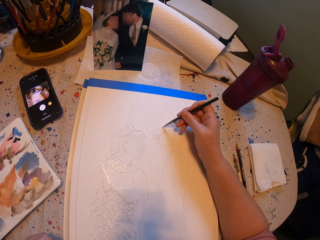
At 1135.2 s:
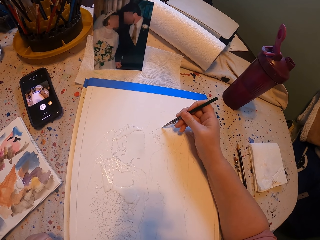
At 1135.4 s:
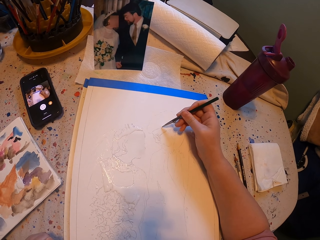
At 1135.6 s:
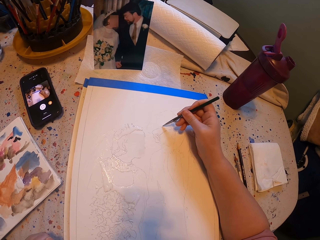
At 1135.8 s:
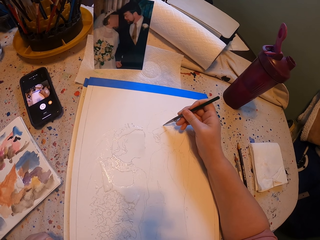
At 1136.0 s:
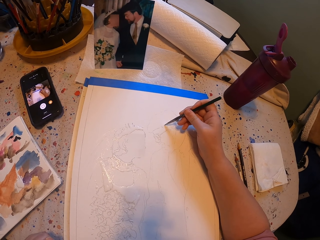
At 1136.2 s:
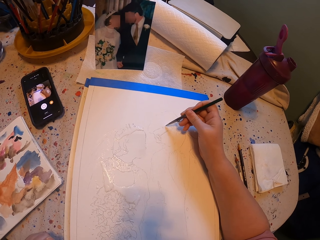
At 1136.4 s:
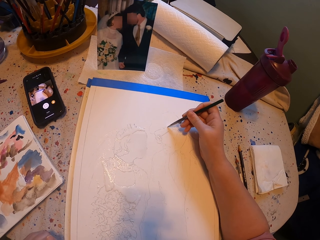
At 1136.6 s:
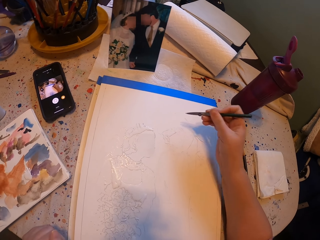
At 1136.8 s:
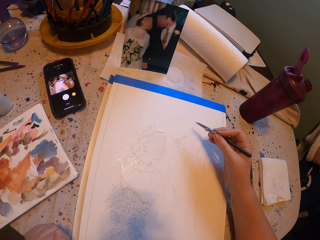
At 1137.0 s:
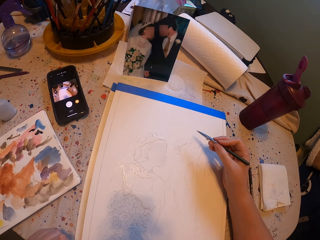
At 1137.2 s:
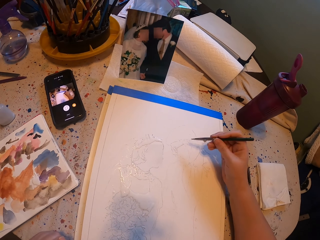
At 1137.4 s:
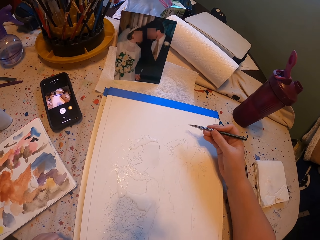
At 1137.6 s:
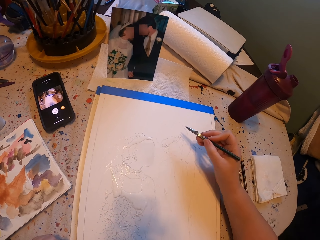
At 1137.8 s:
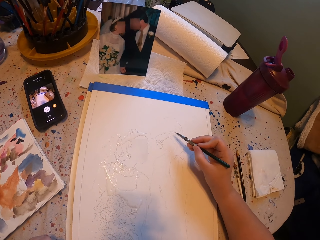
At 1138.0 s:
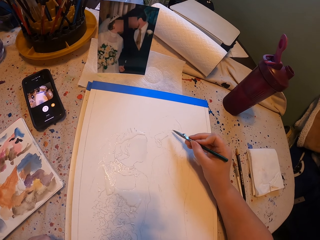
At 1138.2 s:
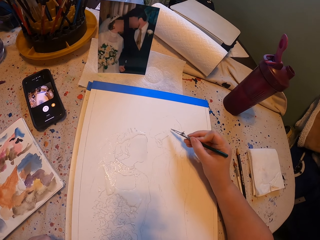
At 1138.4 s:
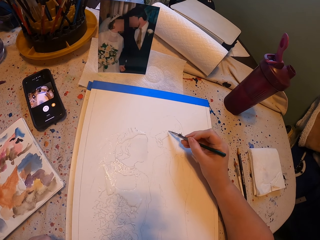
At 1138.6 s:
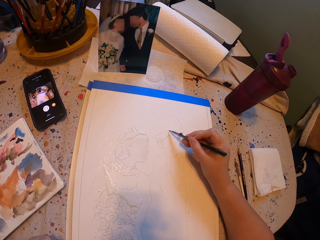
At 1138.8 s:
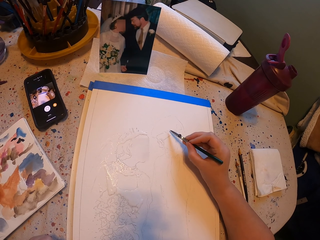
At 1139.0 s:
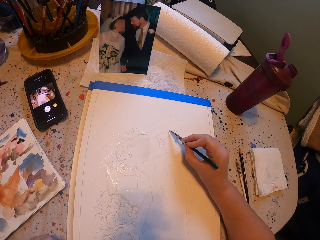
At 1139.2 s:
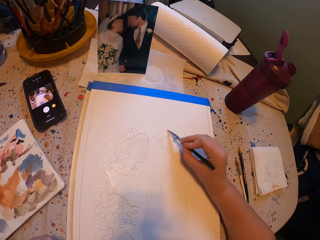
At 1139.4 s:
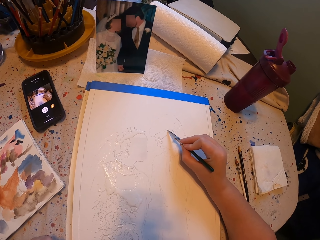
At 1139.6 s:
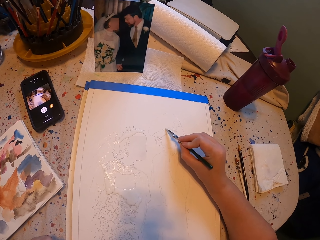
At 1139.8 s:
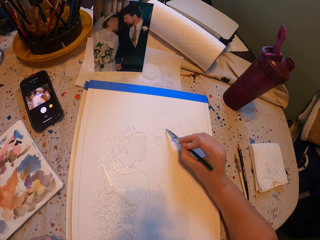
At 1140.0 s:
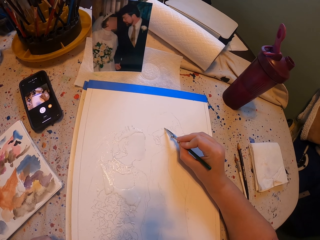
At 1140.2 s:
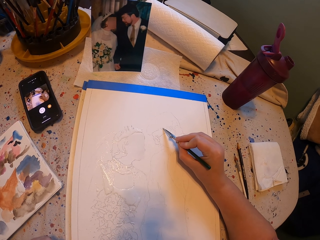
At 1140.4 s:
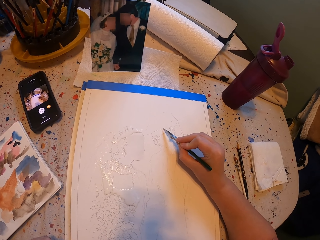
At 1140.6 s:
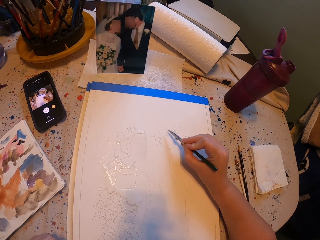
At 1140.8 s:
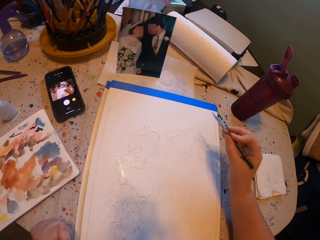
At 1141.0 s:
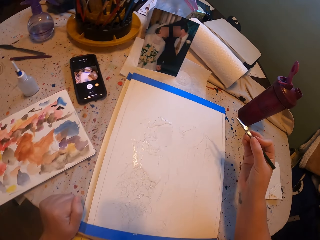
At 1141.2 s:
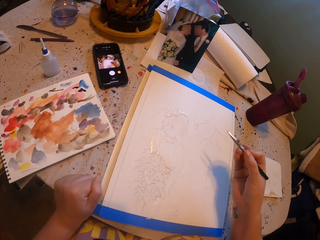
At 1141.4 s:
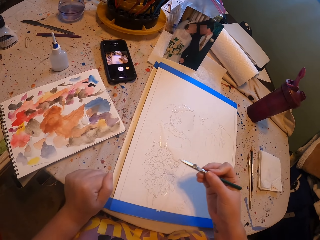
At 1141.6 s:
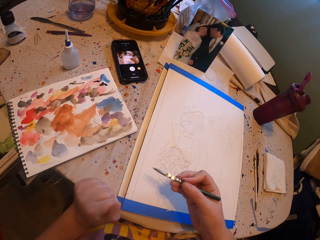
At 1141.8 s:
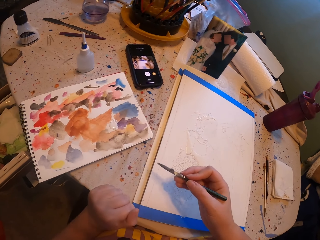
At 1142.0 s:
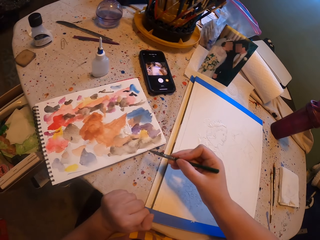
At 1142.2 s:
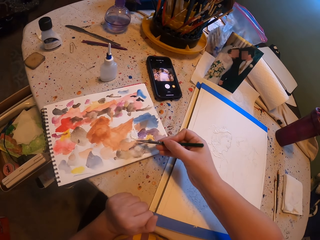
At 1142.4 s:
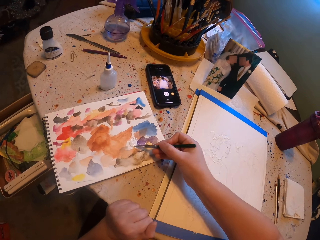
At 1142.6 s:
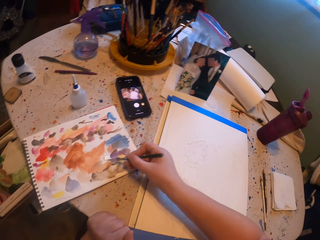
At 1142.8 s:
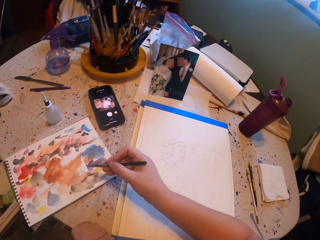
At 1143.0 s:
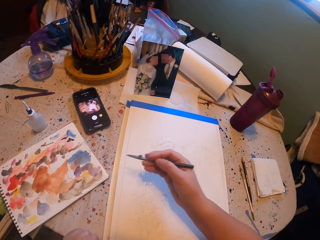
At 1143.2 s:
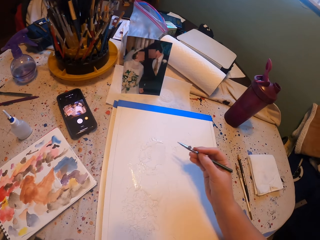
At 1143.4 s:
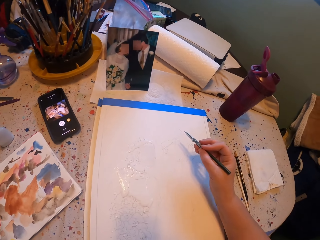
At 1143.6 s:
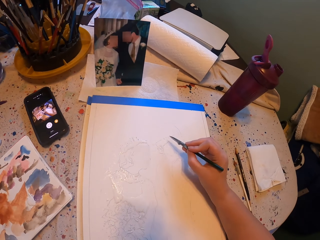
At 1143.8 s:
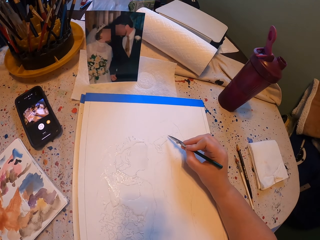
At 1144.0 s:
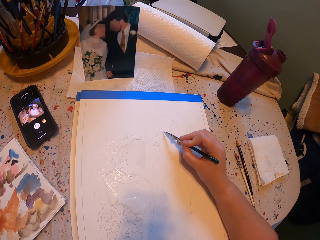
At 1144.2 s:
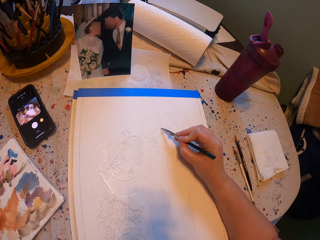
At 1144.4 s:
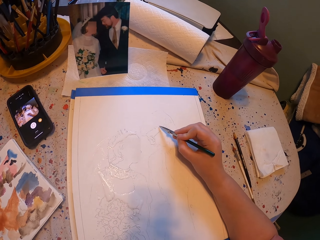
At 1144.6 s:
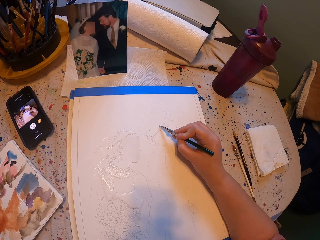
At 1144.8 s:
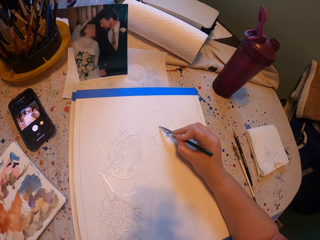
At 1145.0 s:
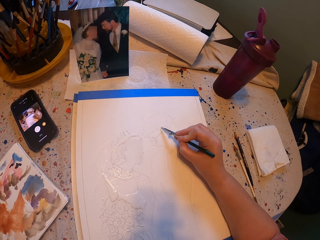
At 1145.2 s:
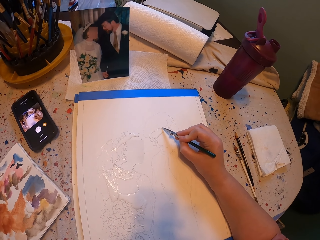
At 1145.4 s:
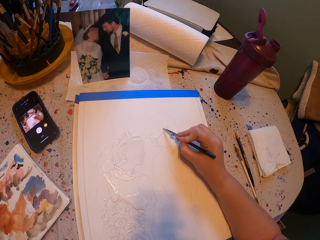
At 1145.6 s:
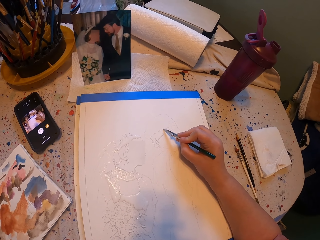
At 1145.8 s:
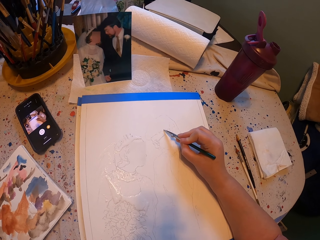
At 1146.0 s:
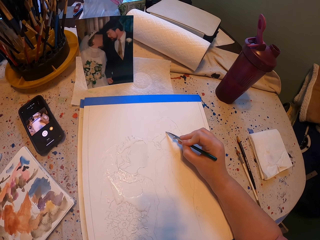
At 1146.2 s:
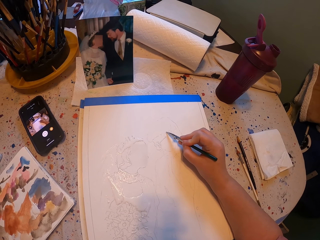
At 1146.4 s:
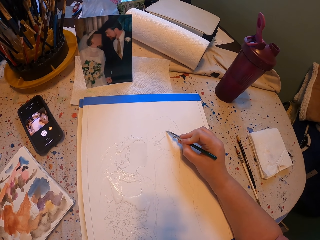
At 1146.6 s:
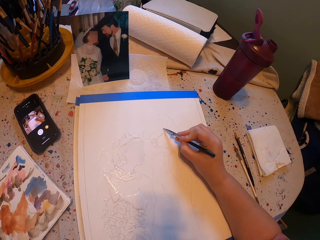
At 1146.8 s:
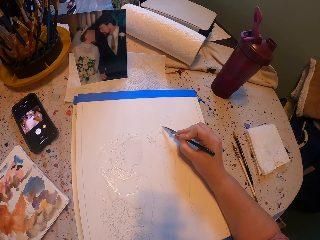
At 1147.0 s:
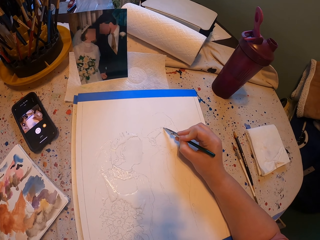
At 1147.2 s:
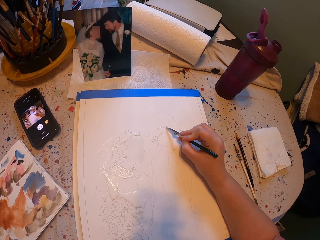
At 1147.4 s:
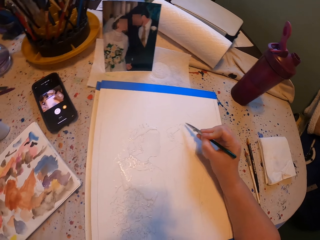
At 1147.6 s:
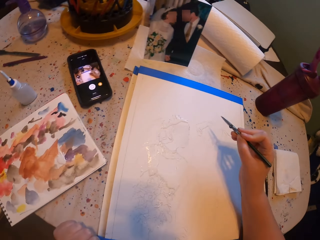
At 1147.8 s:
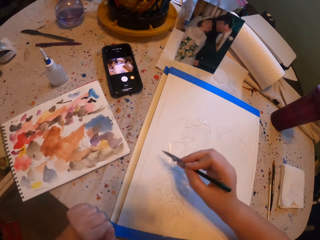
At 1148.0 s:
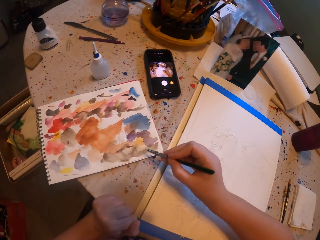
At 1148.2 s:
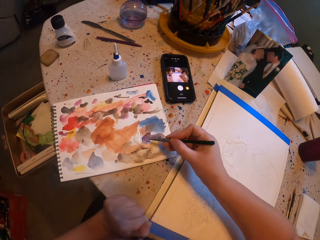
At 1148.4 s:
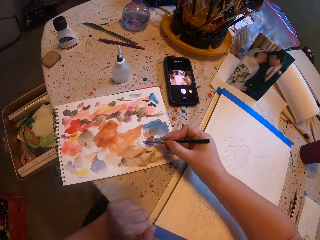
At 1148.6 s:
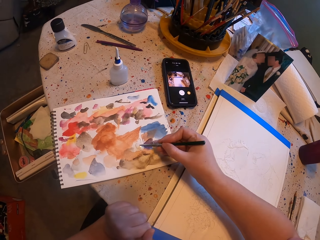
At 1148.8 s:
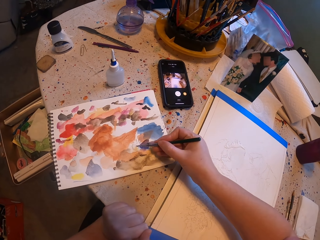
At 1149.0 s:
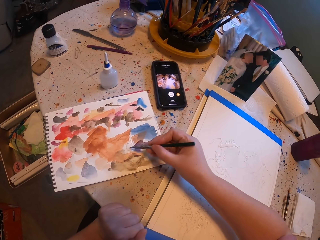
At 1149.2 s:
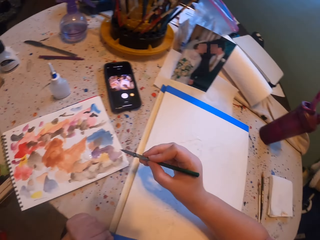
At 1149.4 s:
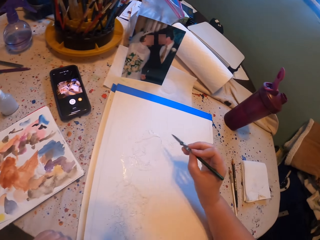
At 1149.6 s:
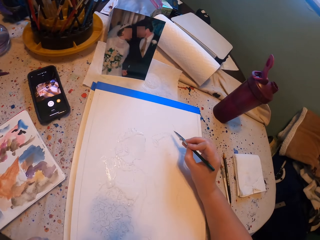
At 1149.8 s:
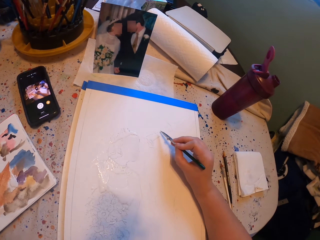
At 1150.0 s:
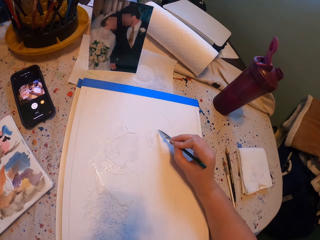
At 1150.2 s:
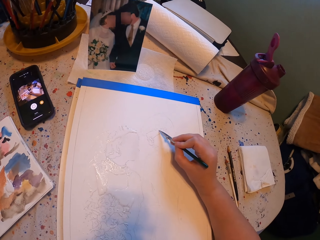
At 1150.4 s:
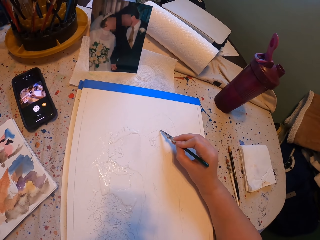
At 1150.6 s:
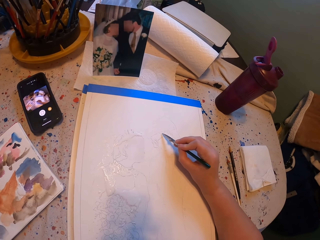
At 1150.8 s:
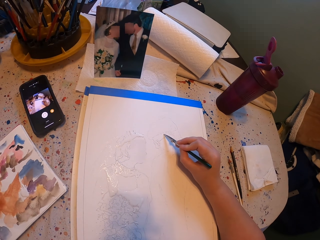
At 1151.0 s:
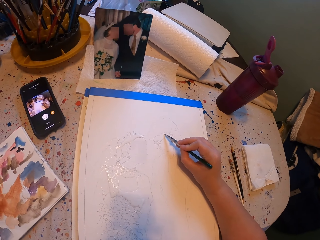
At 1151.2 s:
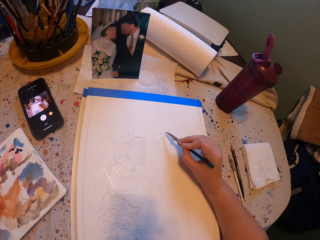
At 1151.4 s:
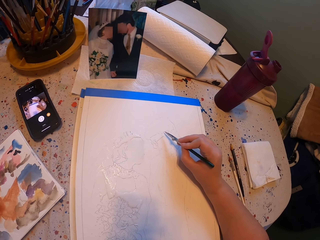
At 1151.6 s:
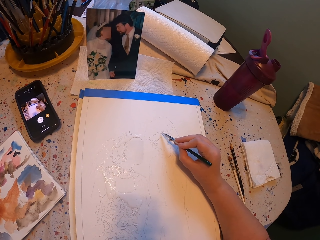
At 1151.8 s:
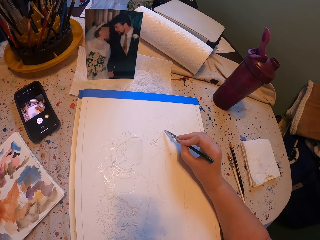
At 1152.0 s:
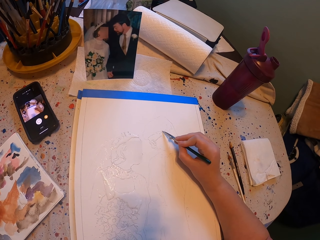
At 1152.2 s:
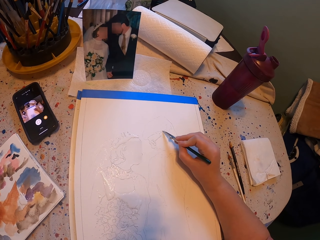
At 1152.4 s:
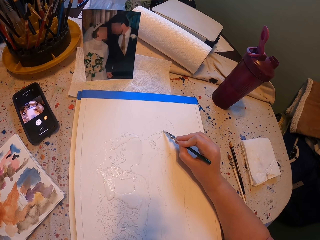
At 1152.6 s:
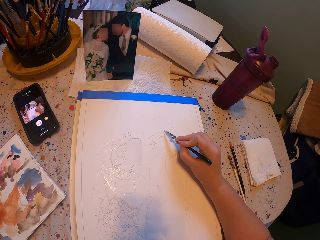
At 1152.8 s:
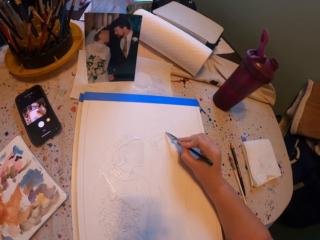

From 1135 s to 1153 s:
The camera wearer dips the paintpen into the paint. They rub the pen brush on the ink paper. They paint a picture with the pen brush on the paper. They rub the pen brush on the ink paper. They dip the paintpen into the paint. They paint a picture with the pen brush on the paper.

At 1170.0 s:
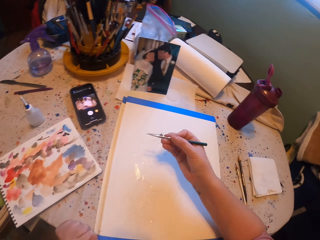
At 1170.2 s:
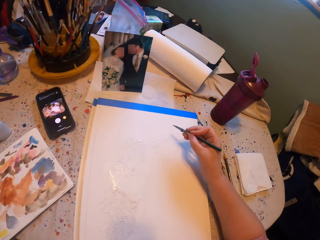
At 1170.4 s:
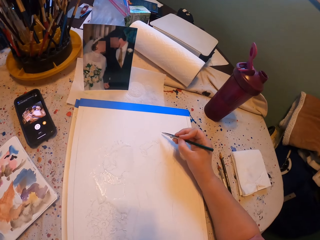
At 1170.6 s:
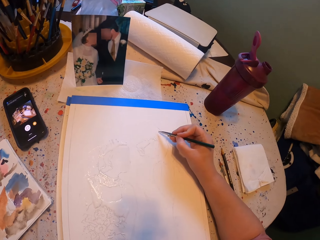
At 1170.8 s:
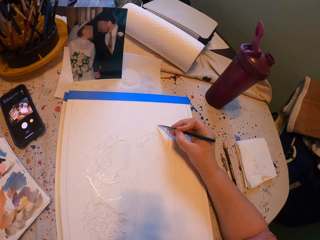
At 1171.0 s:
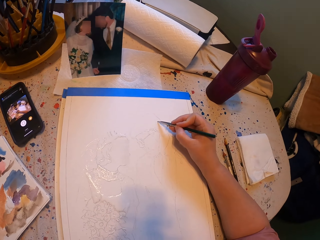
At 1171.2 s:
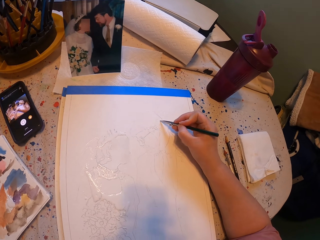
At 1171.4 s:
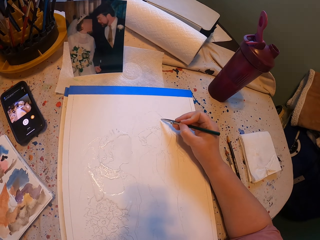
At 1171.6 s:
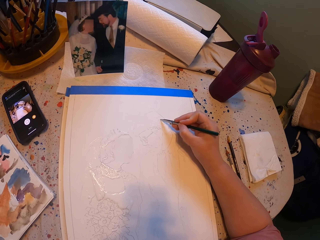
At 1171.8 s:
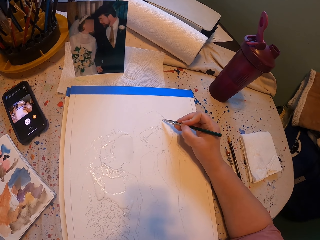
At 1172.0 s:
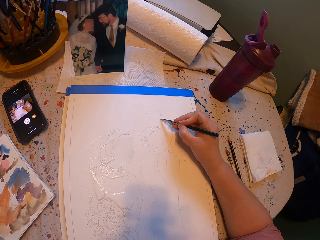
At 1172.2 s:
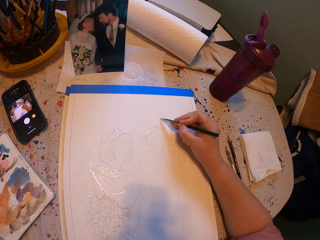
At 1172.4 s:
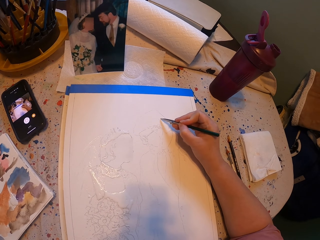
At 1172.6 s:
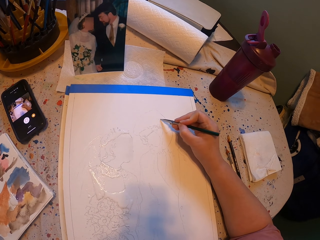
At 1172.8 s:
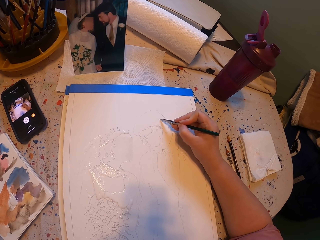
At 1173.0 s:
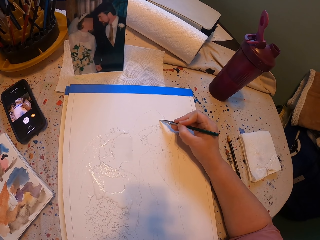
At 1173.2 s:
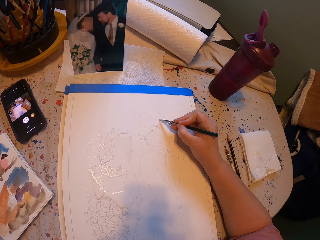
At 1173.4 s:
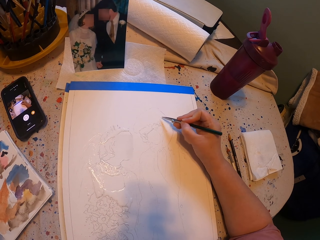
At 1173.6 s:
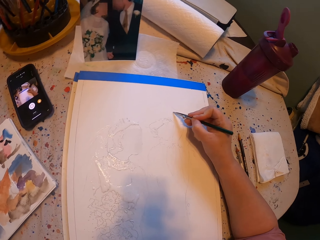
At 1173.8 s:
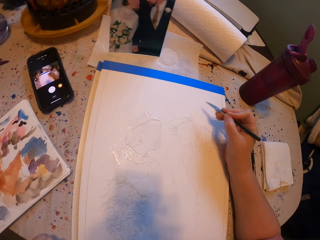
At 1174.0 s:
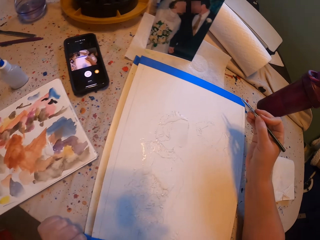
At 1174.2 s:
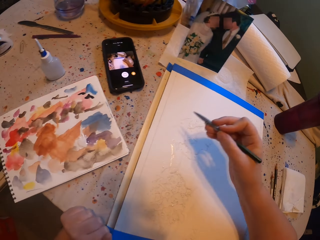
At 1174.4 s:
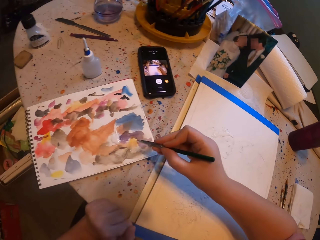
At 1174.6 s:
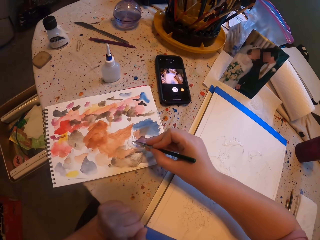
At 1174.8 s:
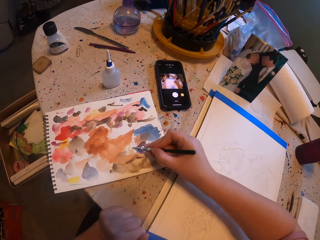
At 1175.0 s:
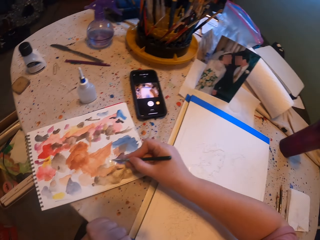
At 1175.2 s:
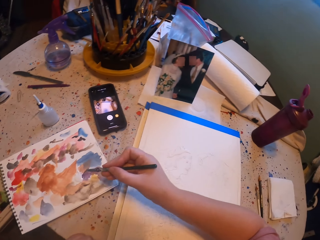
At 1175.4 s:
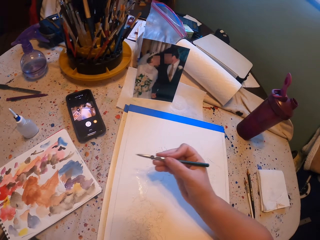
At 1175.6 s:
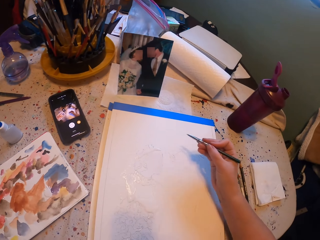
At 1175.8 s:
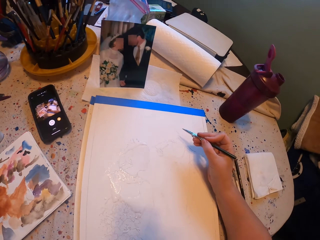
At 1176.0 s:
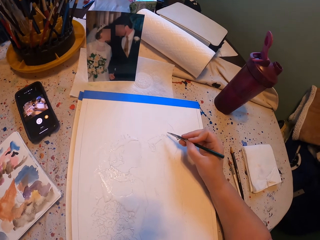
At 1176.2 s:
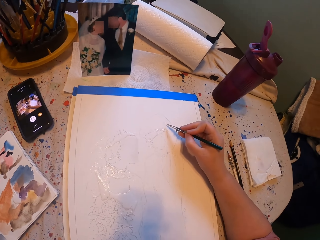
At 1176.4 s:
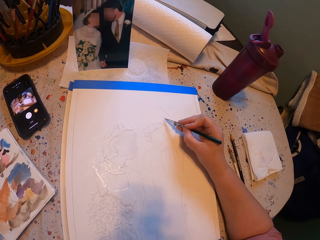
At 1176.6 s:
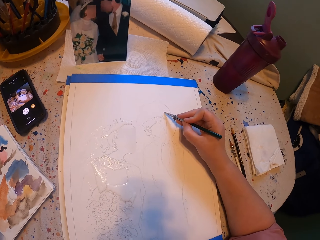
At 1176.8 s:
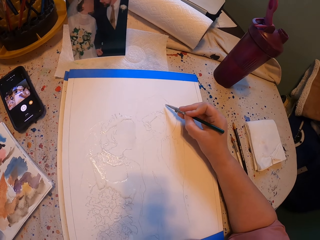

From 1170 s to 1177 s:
The camera wearer dips the paintpen into the paint. They rub the pen brush on the ink paper. They paint a picture with the pen brush on the paper. They rub the pen brush on the ink paper. They dip the paintpen into the paint.
